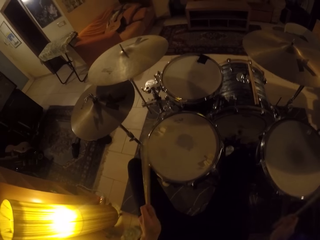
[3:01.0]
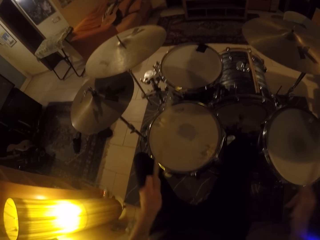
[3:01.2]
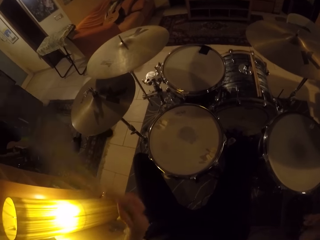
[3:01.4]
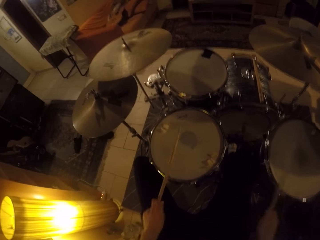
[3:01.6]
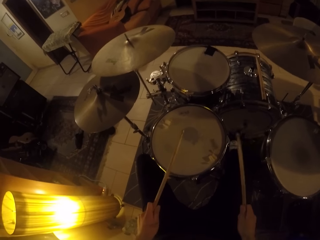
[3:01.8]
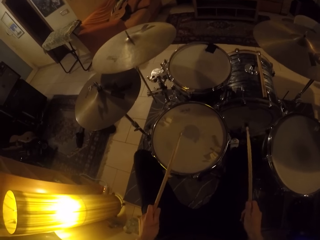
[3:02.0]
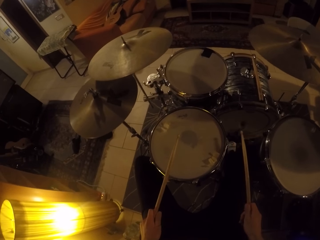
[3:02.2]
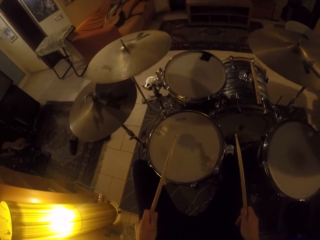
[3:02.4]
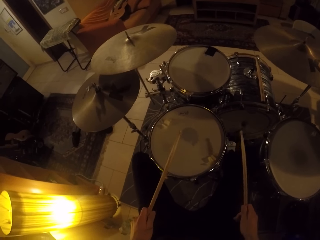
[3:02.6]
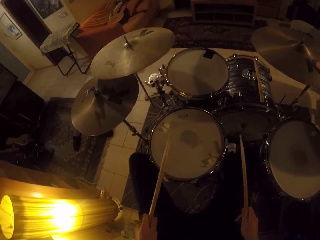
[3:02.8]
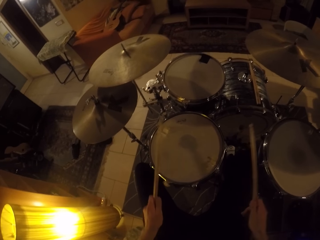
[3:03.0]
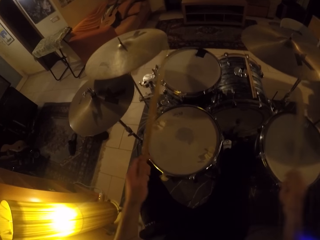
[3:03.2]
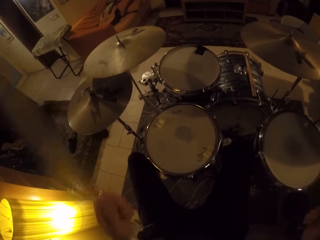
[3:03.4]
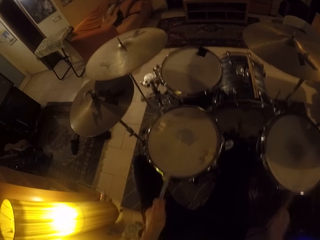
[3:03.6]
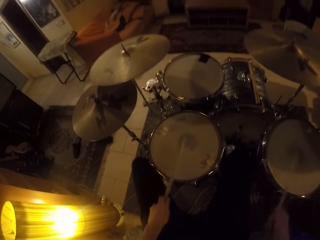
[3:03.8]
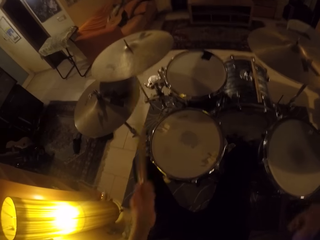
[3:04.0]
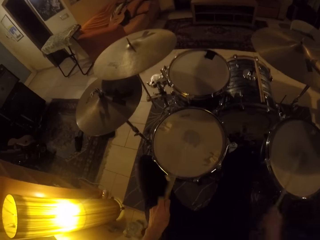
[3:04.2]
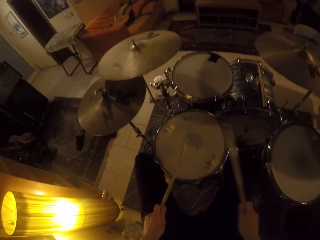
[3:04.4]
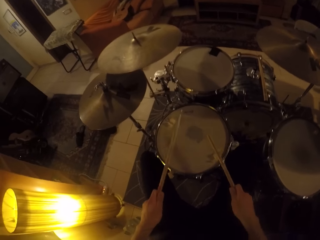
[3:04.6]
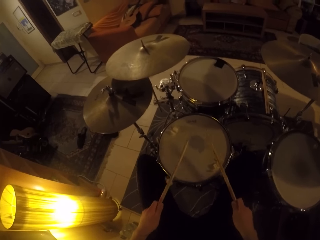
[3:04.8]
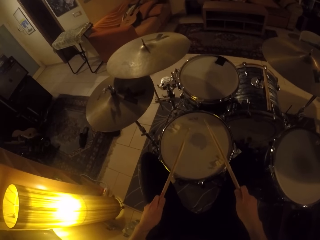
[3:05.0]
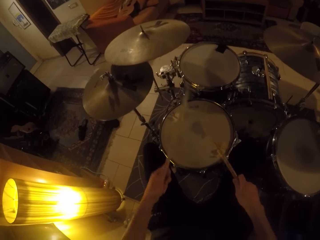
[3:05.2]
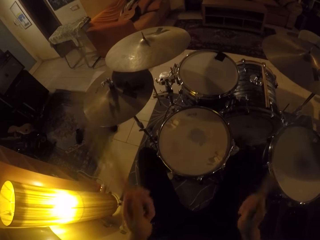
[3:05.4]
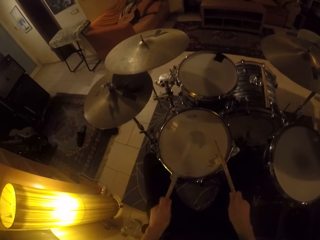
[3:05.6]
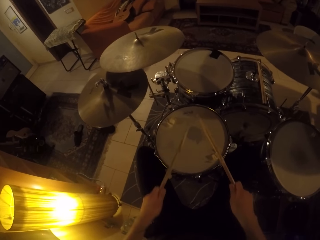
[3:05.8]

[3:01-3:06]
The camera wearer hits drums with a drum stick.

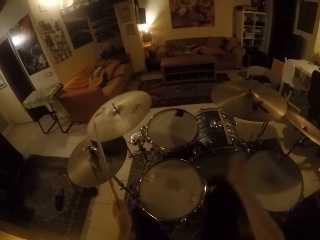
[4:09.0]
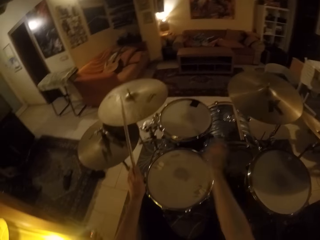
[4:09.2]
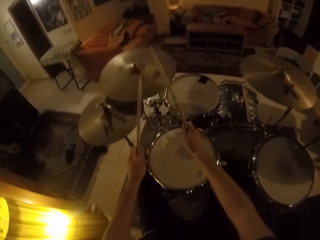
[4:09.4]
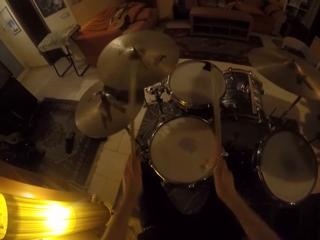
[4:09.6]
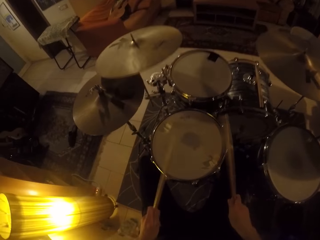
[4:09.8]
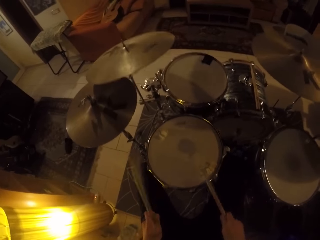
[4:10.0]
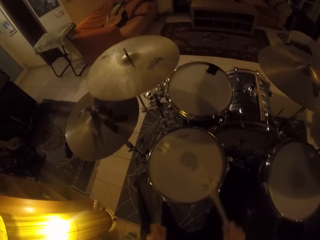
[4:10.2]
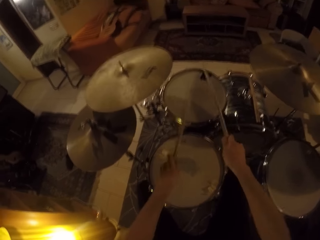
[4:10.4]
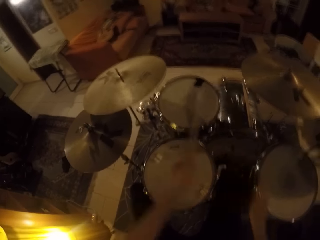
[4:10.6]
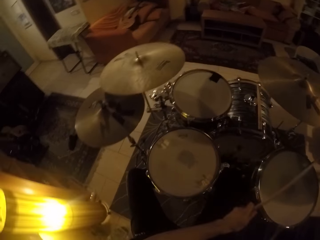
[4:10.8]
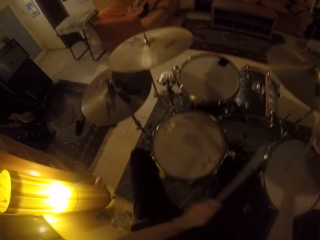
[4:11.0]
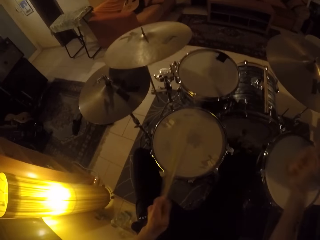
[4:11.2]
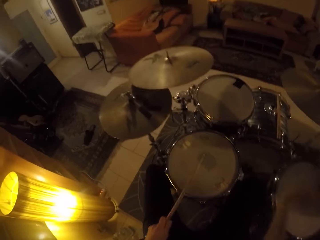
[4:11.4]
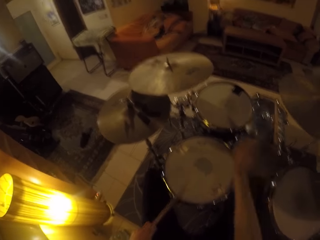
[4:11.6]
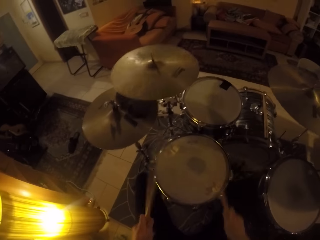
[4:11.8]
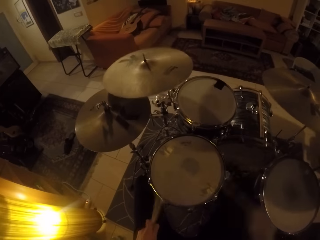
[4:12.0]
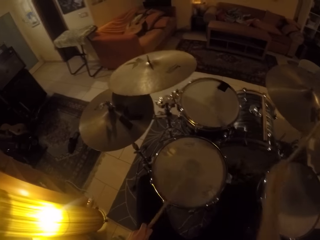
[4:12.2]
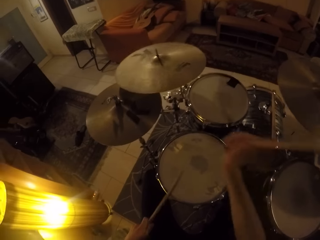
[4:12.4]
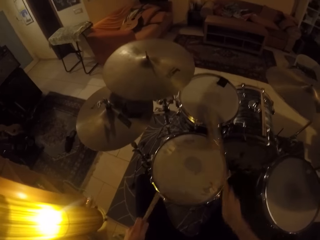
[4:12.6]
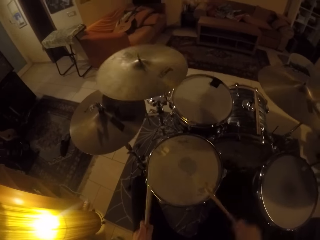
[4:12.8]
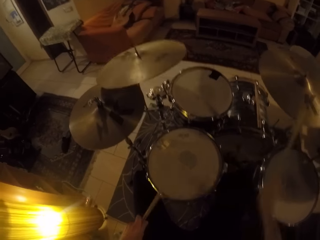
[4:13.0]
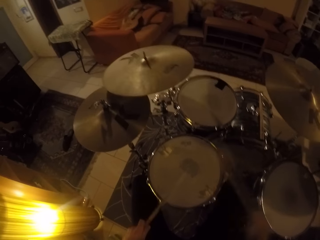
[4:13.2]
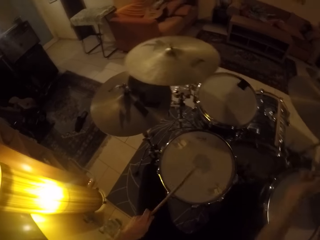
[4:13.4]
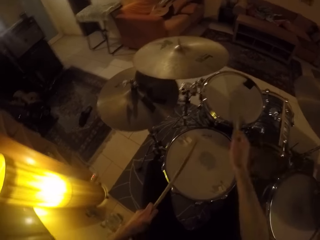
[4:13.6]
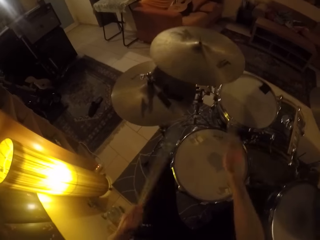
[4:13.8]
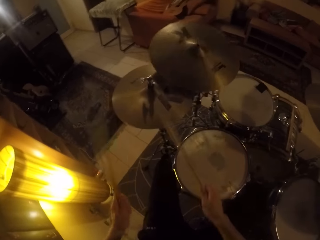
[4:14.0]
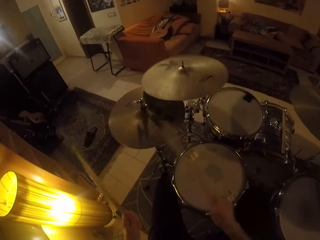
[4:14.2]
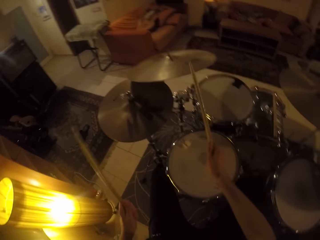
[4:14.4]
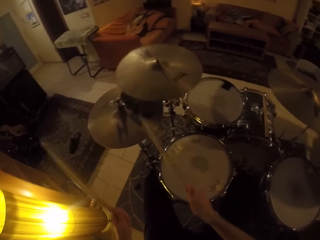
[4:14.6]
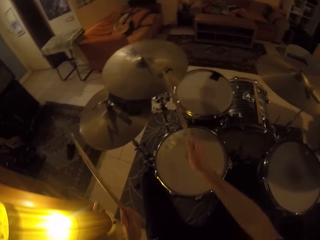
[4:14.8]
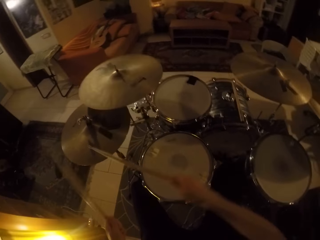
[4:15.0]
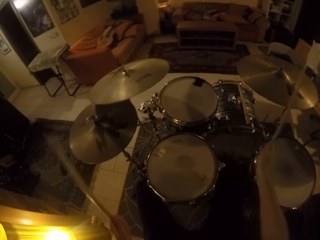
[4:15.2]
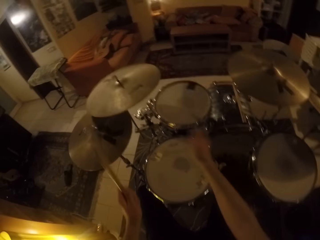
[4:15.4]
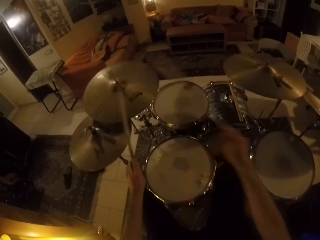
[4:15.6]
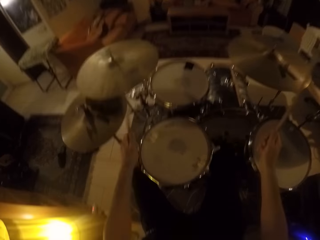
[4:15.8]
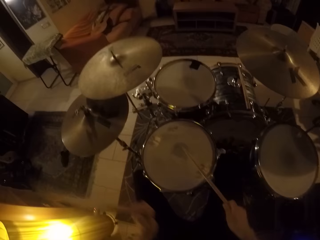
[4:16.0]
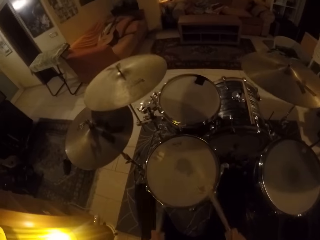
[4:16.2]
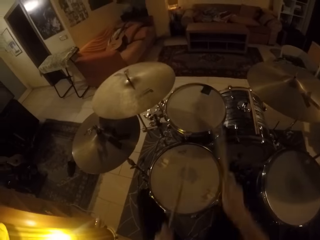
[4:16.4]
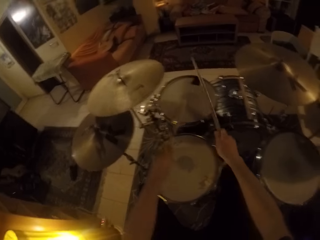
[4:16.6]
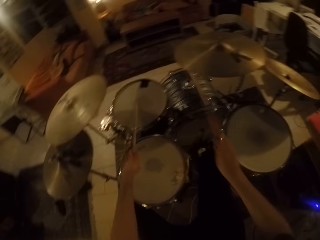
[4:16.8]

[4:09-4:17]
The camera wearer hits drums with a drum stick. They play musical instruments. They hit a cymbal with the drum stick. They hit the drums with the drum stick.

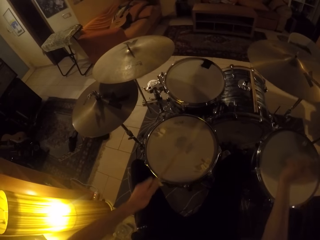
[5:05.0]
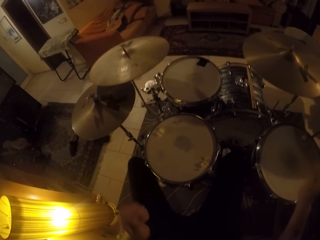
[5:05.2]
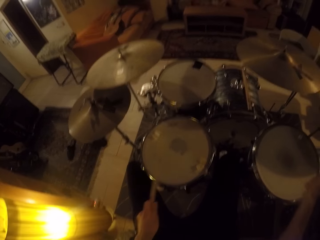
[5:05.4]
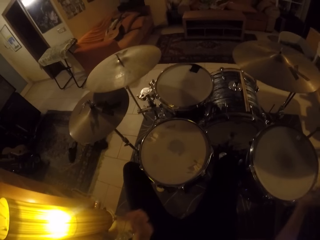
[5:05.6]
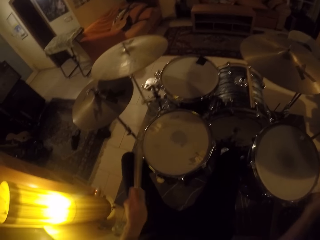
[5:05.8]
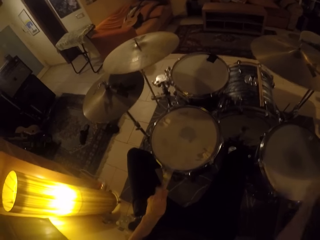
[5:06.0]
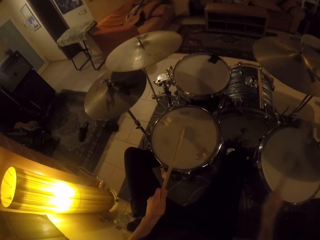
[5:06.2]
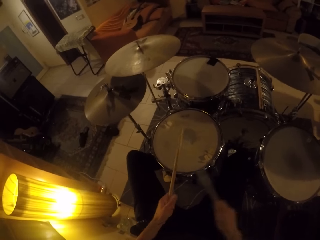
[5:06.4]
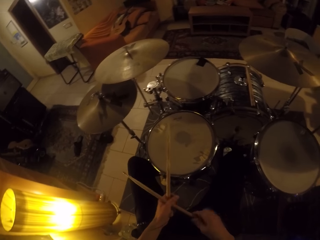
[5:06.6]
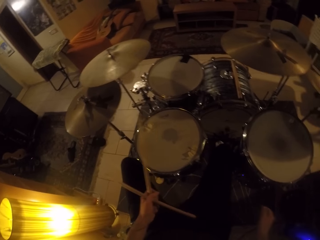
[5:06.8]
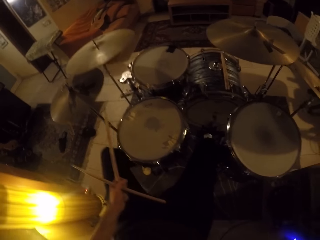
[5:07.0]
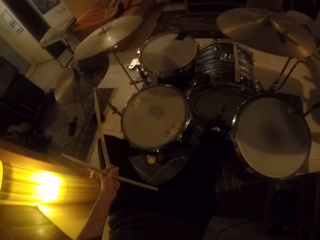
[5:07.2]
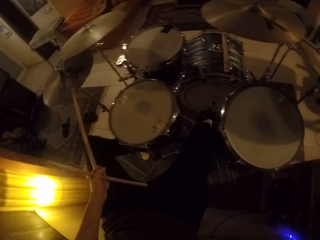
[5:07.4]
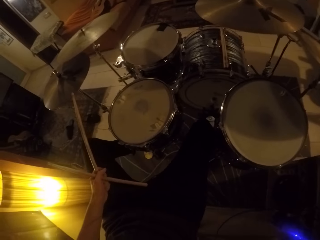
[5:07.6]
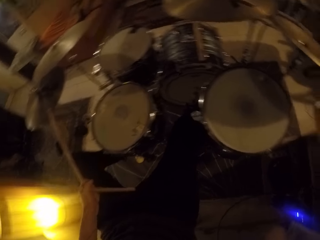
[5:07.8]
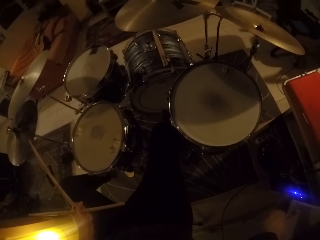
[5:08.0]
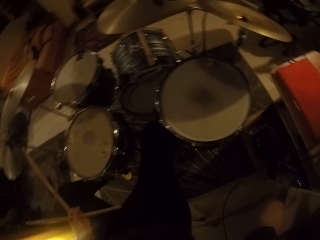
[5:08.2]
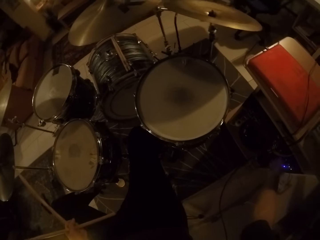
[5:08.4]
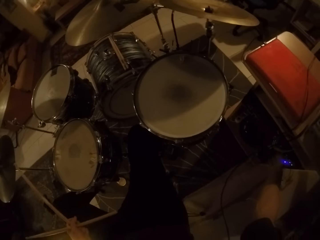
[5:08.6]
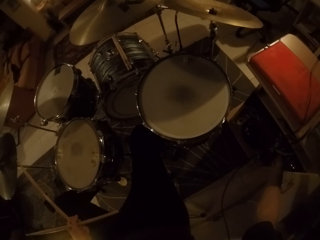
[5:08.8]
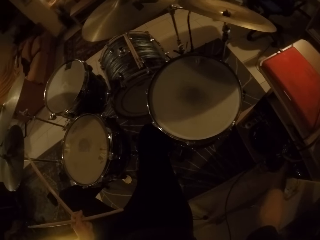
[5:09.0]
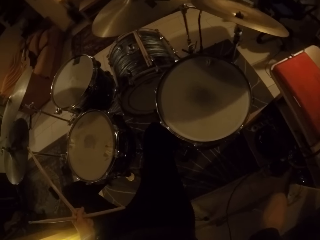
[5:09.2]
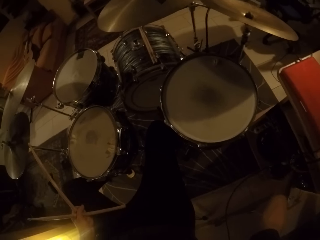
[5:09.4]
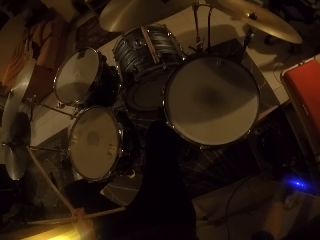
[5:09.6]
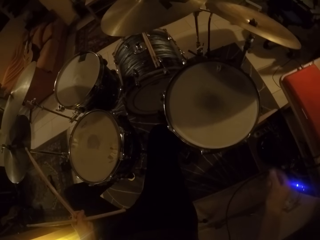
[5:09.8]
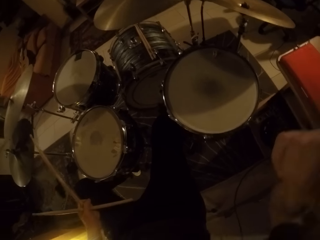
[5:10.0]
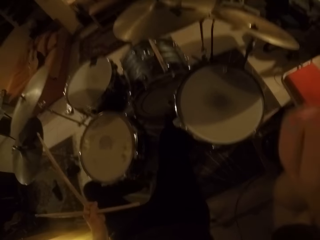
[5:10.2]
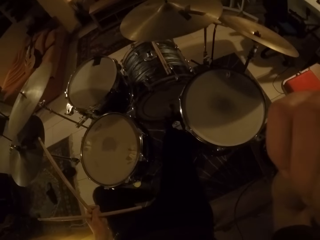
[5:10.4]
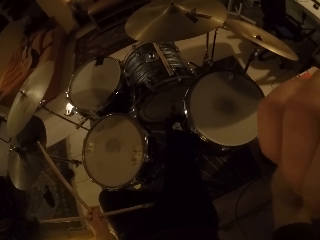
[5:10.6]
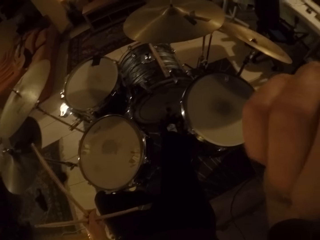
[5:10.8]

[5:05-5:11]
The camera wearer passes the drumstick in his left hand to his right hand. He operates a device with his right hand. He touches the music player. He brings his right hand to his face.
